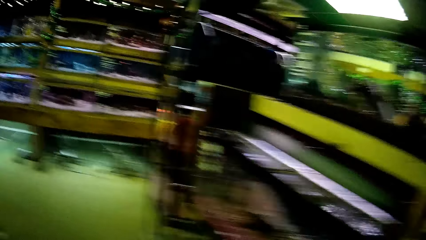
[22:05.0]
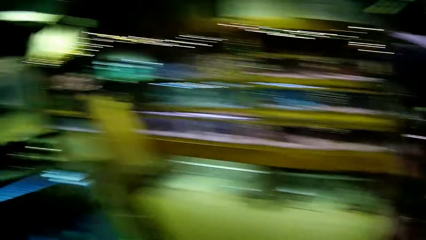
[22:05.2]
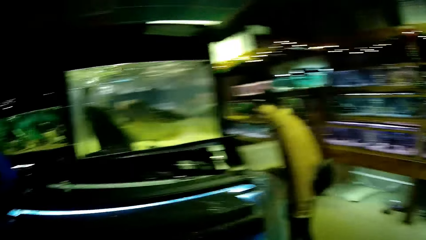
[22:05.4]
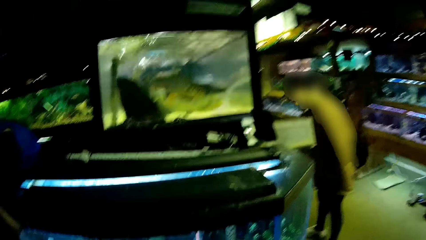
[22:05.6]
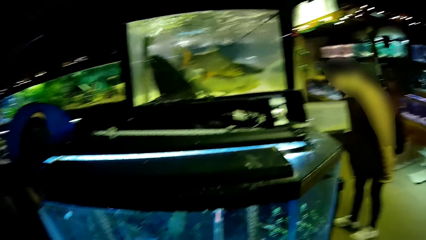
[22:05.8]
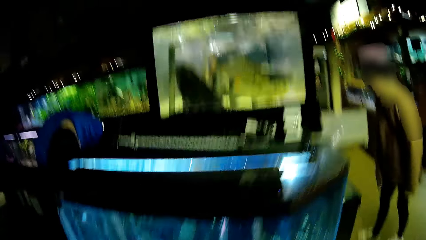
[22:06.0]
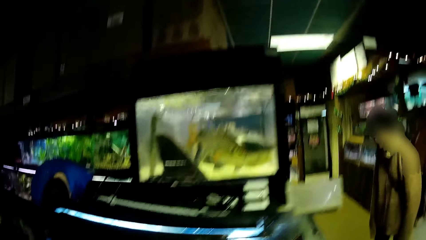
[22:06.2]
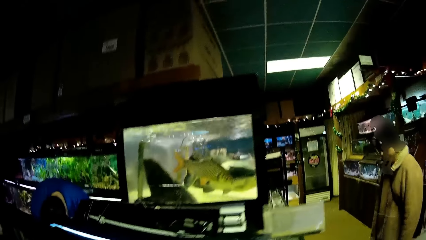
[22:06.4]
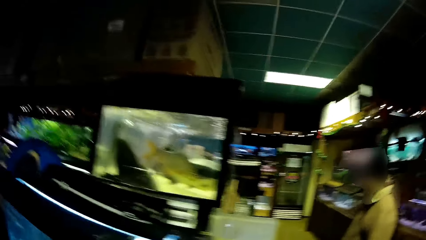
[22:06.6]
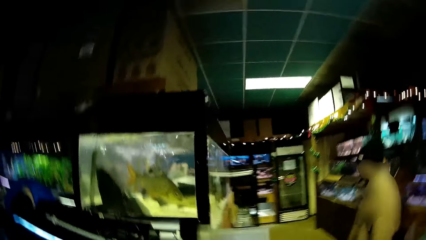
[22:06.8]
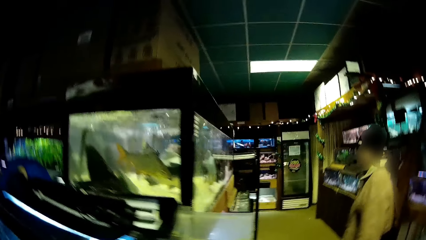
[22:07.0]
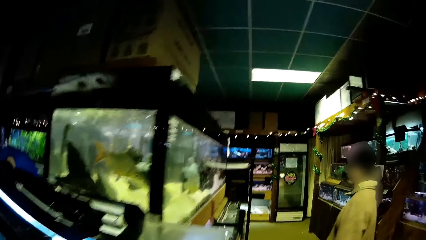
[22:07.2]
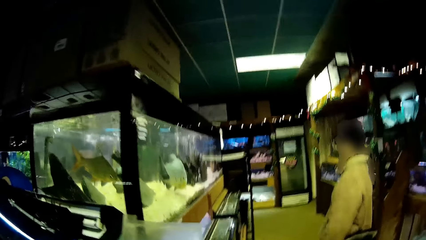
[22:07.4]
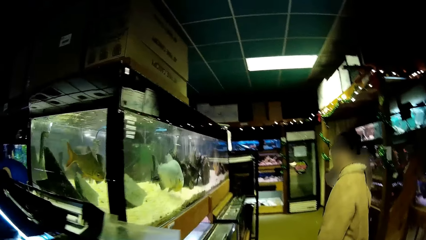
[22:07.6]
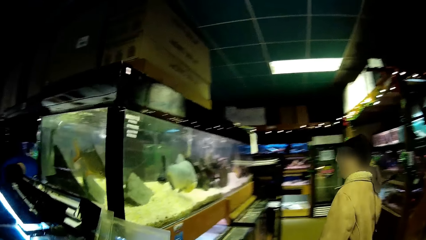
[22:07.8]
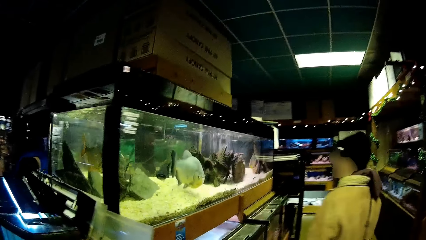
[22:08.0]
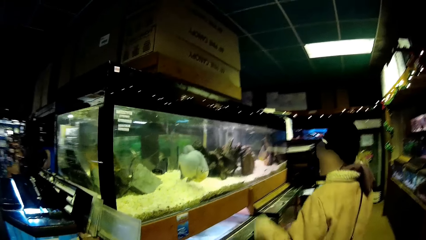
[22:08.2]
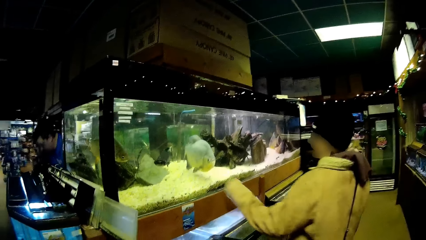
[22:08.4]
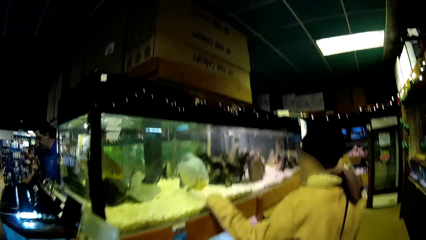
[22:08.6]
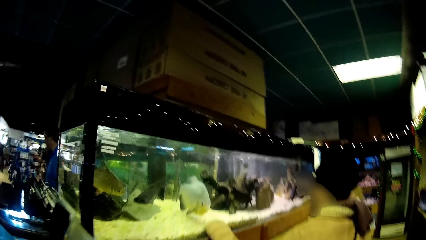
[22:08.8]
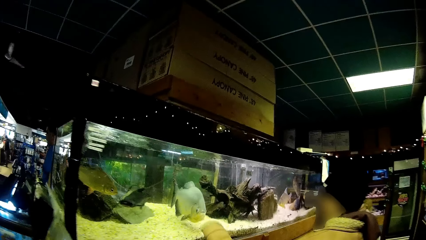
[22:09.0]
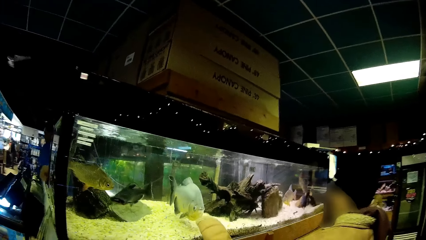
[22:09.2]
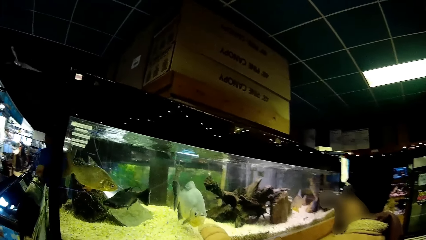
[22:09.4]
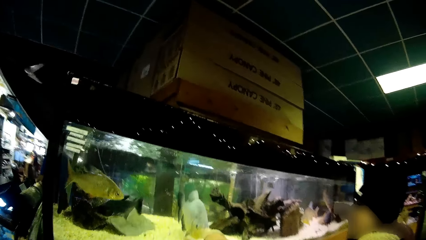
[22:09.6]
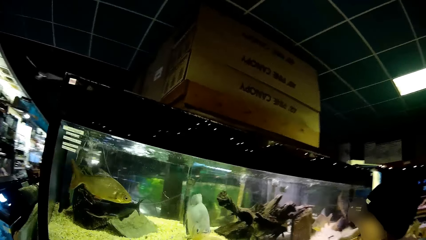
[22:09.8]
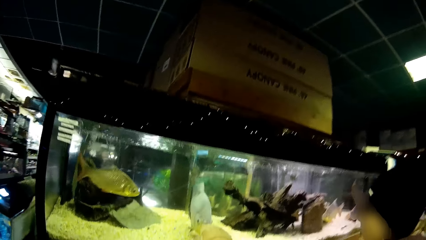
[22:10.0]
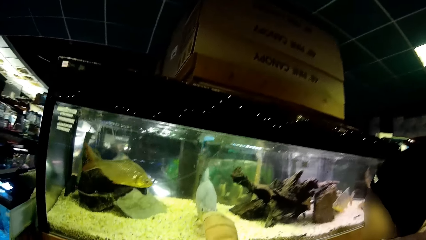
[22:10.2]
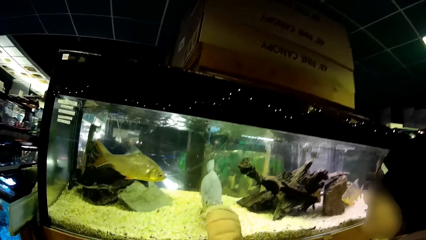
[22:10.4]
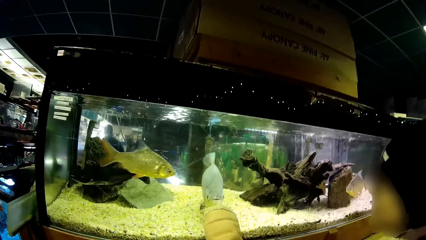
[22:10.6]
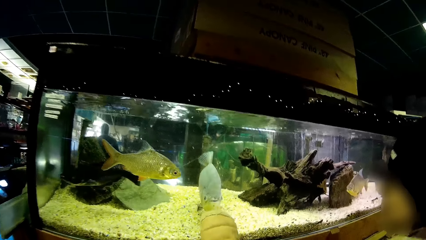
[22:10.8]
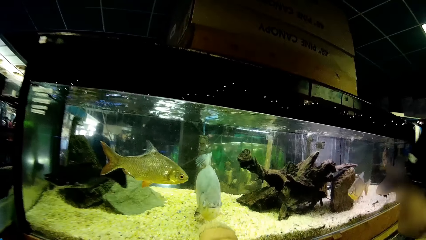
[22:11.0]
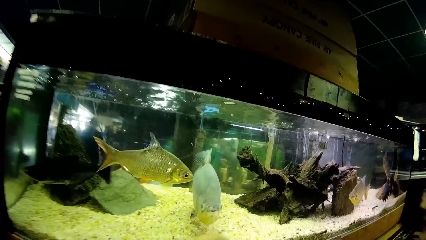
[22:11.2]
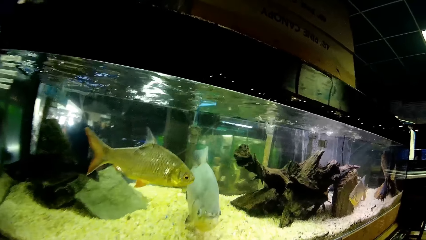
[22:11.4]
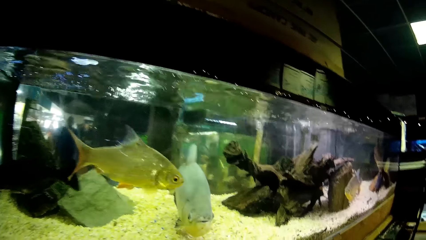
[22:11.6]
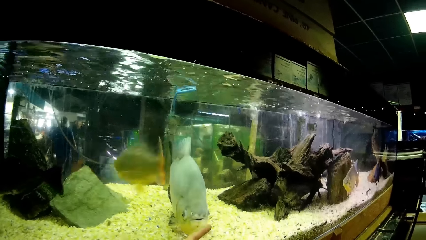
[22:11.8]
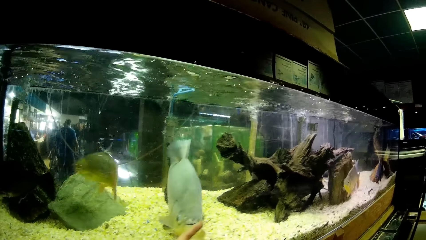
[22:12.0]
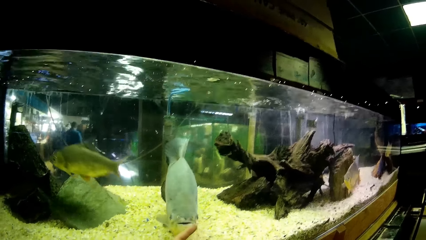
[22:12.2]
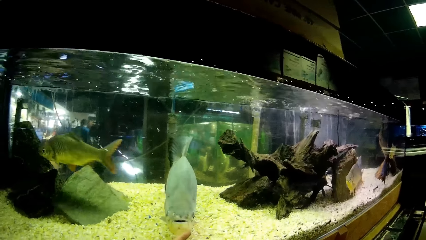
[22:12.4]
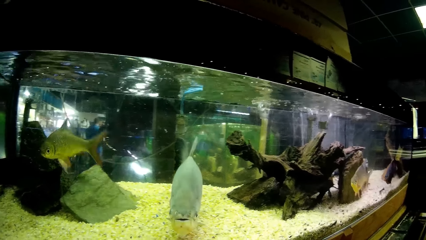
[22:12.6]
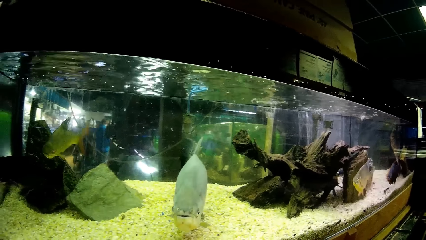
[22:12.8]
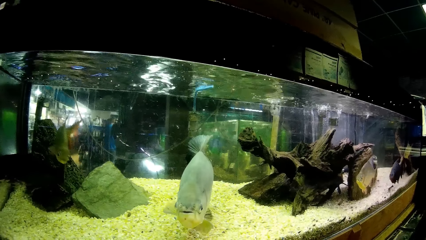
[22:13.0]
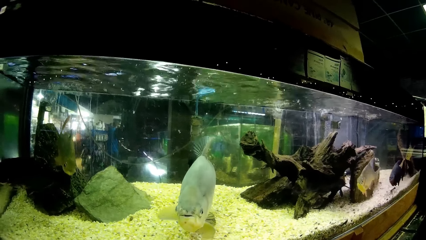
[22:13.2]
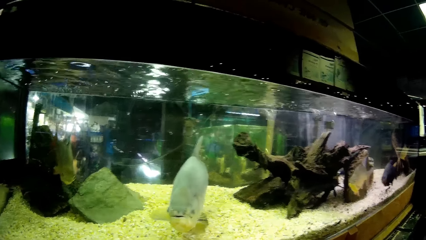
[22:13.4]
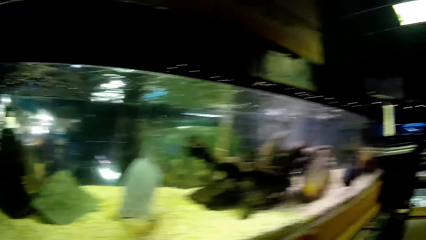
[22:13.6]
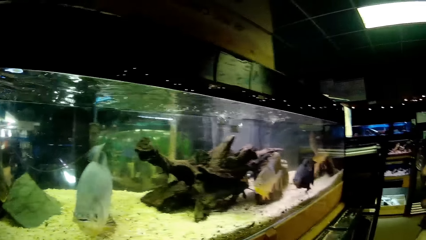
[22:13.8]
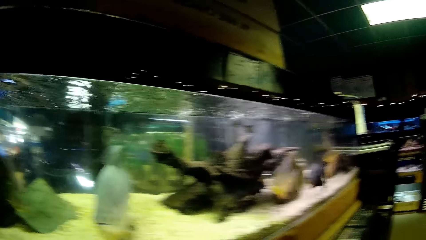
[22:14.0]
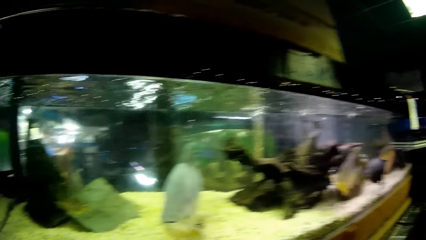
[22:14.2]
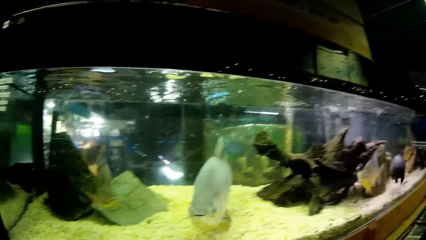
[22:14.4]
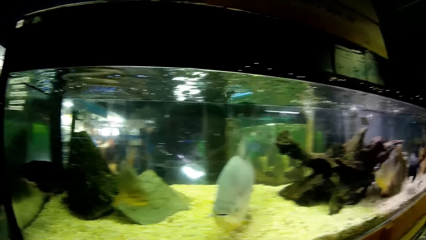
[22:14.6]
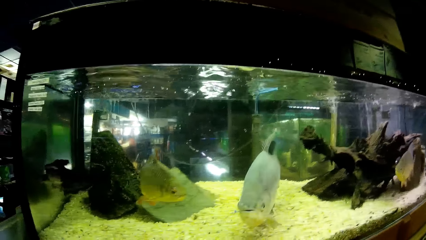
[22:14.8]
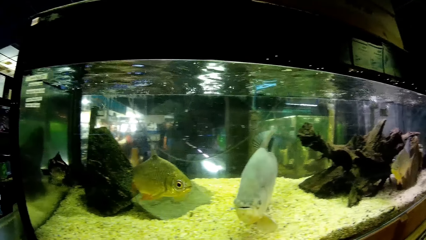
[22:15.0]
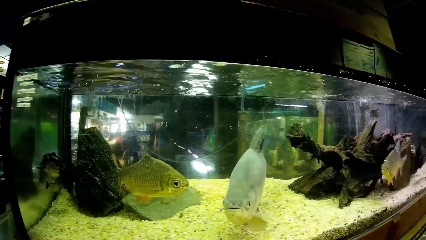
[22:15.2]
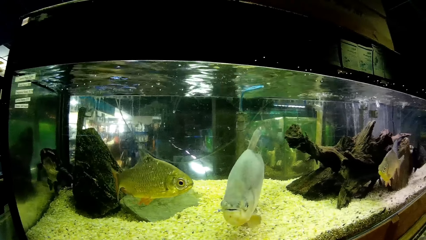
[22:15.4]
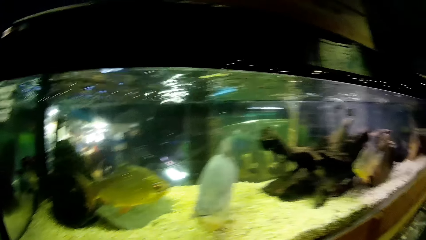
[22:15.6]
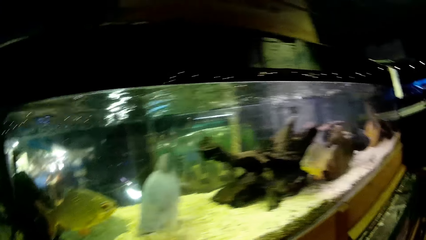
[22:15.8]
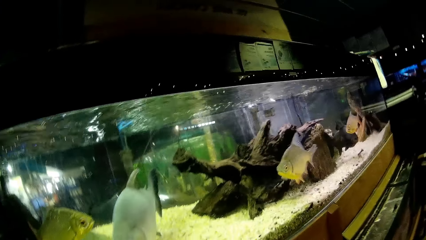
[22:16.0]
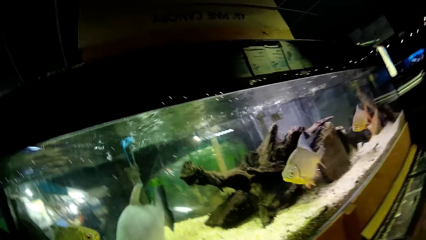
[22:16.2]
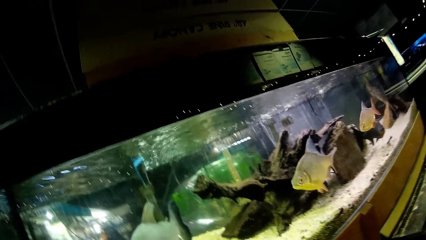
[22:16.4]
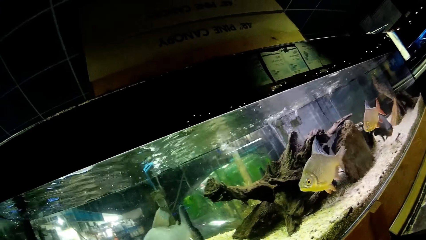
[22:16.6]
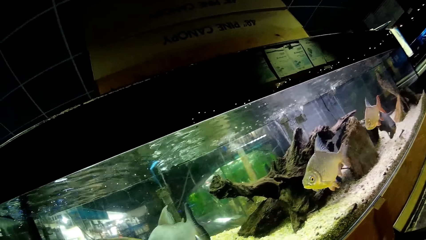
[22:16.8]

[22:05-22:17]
The camera wearer follows the woman. The woman touches a glass transparent tank with the left hand and points towards an aquarium fish. The camera wearer stares at the fish in the glass transparent tank.

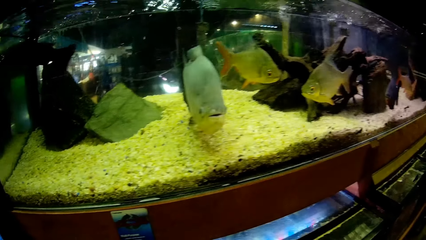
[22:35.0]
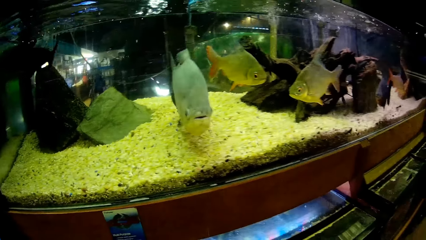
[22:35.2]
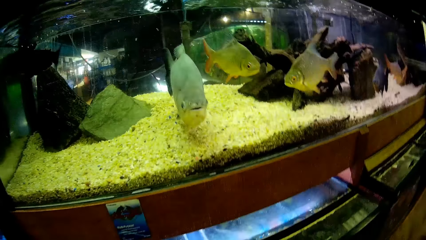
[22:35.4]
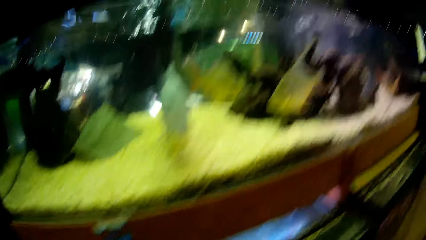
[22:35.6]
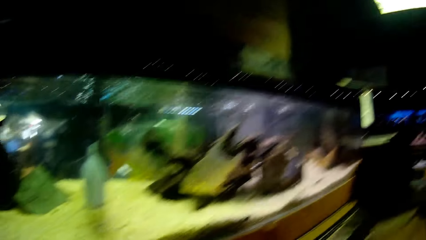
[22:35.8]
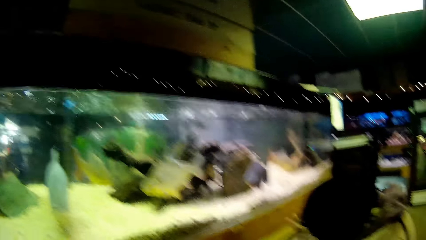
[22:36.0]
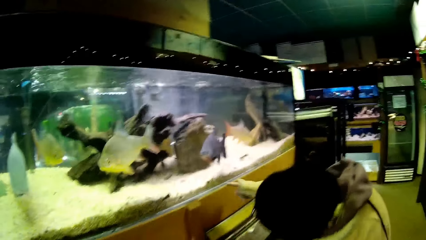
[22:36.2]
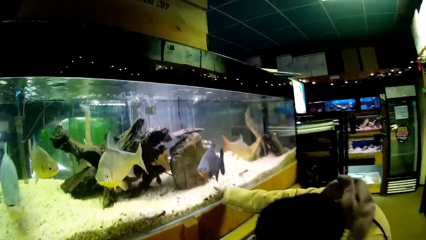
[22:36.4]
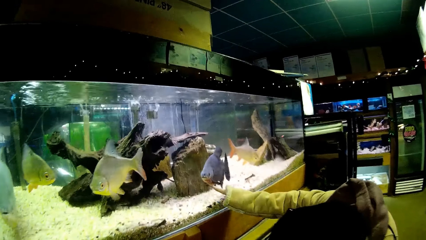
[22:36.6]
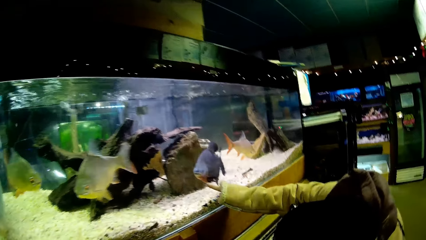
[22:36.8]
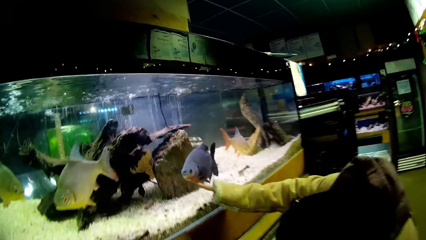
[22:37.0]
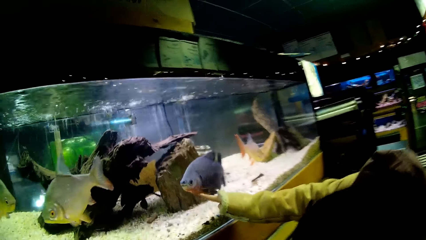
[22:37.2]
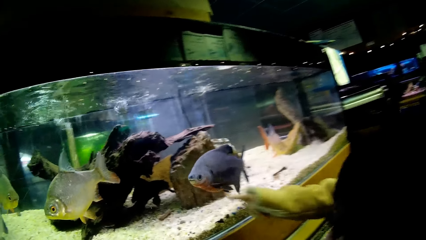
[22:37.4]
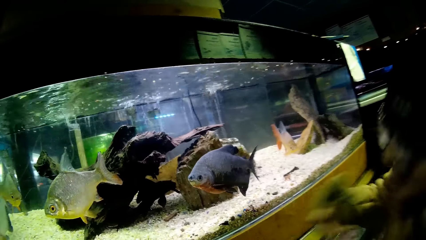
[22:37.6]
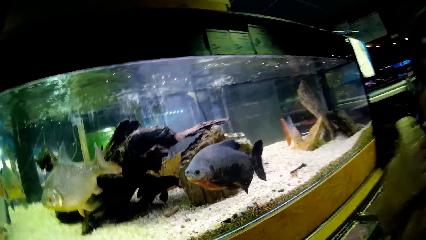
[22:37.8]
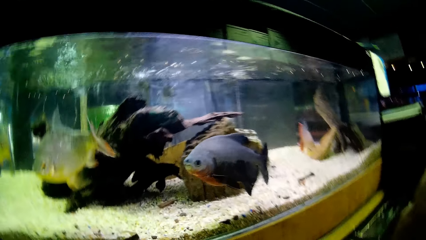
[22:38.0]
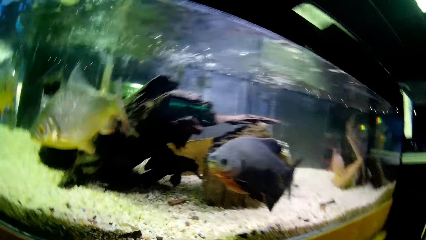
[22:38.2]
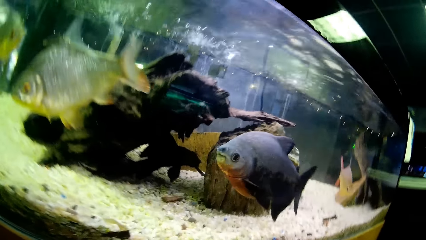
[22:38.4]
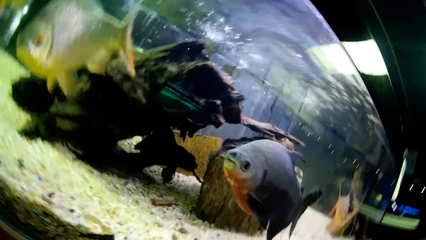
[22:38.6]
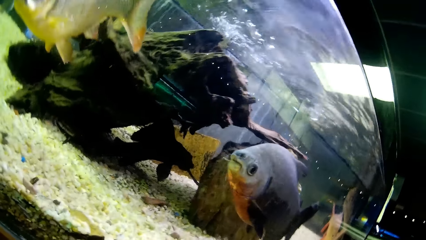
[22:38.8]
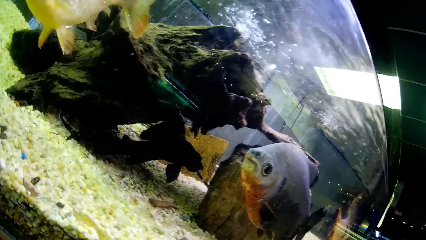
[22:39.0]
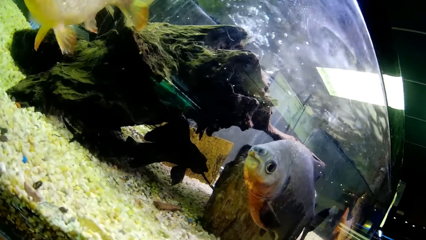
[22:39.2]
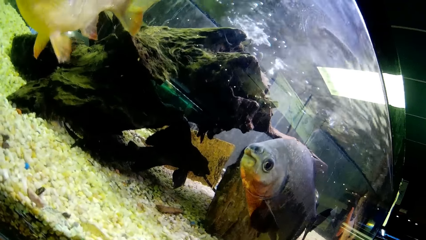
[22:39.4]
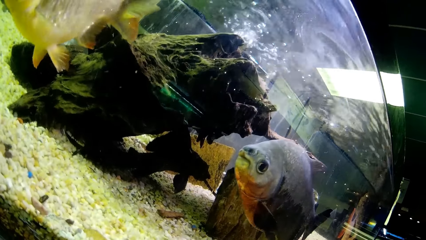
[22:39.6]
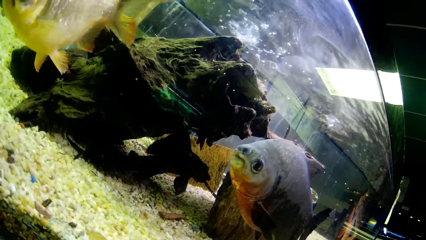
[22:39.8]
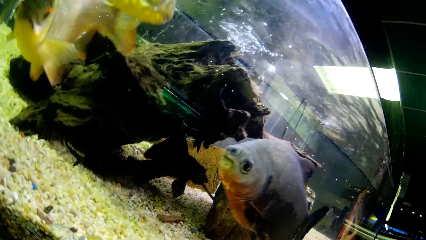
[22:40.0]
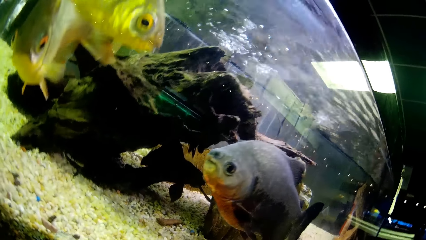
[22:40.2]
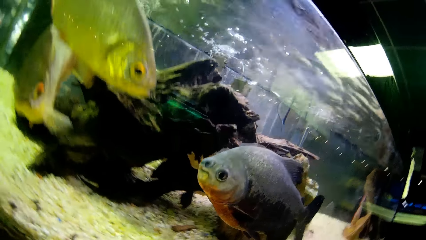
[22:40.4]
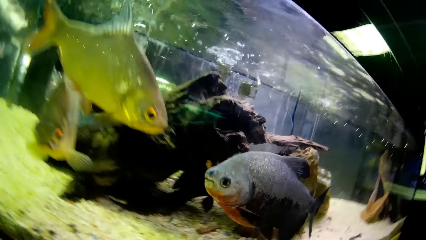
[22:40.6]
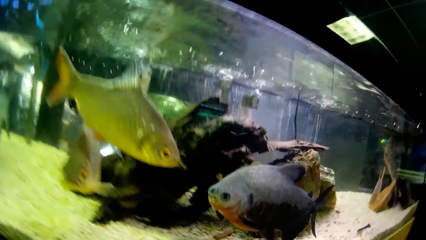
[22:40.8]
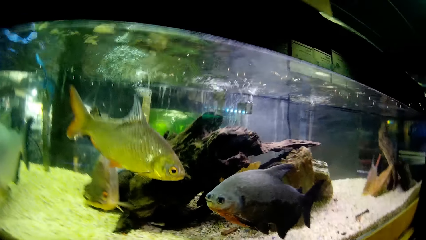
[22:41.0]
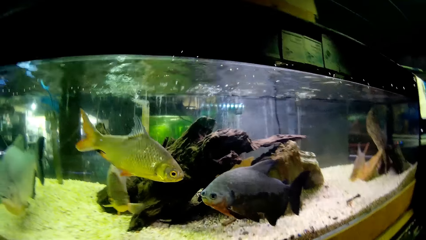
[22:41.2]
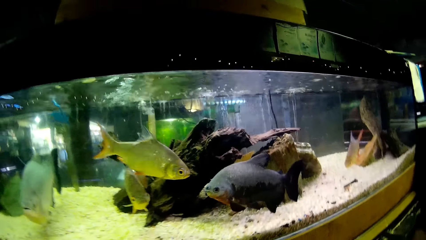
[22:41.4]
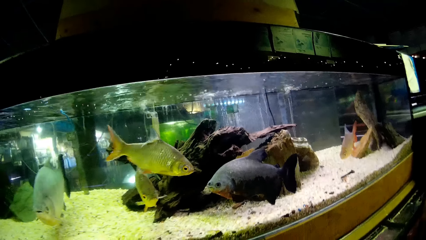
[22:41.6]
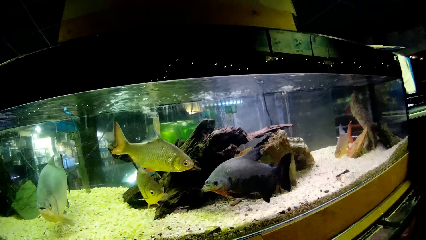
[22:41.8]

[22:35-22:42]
The woman touches the glass transparent tank with the right hand. The woman points towards an aquarium fish. The camera wearer views the aquarium fish.
